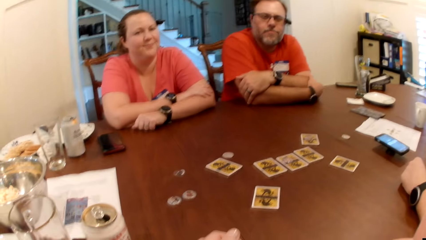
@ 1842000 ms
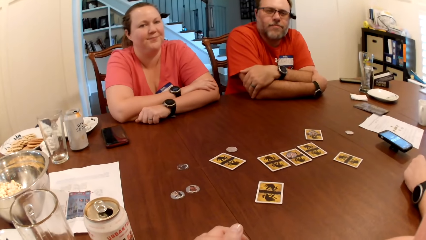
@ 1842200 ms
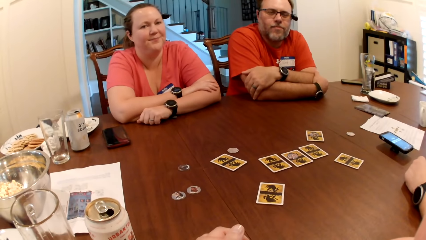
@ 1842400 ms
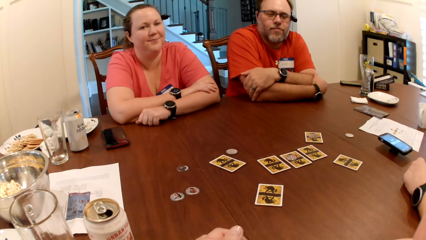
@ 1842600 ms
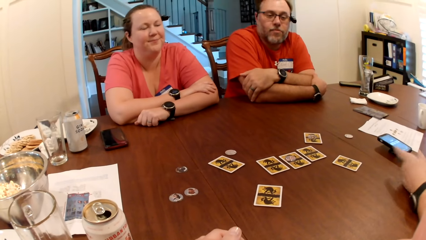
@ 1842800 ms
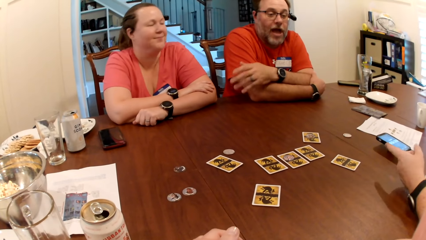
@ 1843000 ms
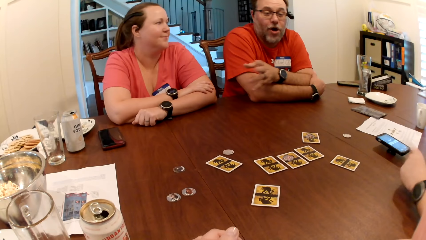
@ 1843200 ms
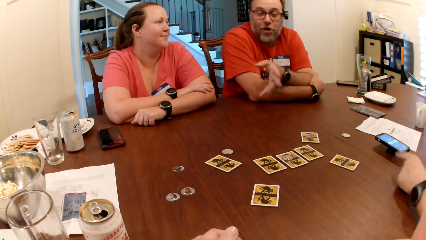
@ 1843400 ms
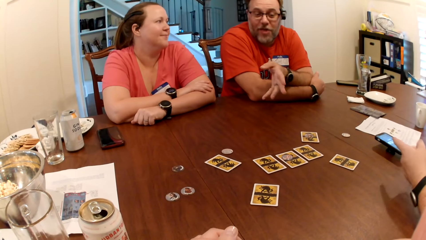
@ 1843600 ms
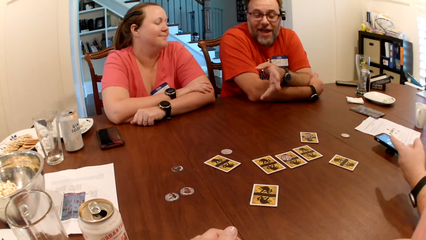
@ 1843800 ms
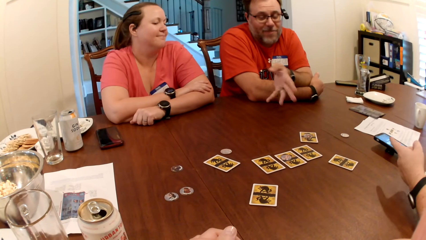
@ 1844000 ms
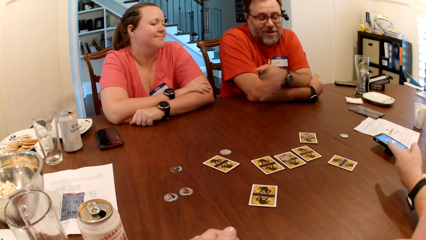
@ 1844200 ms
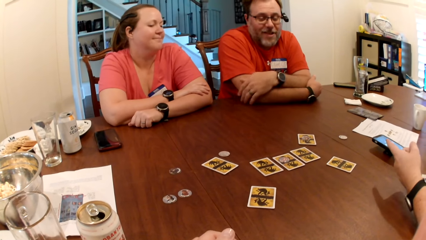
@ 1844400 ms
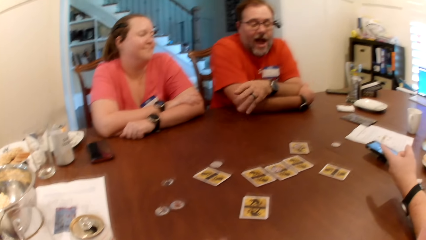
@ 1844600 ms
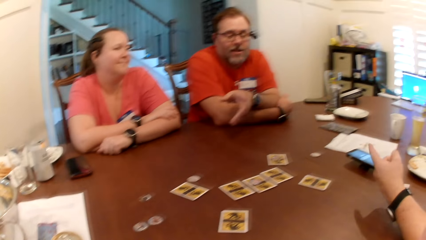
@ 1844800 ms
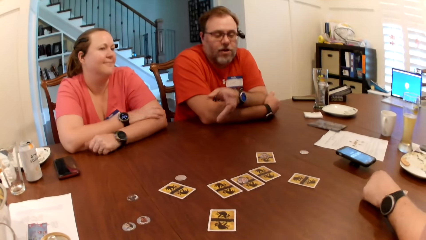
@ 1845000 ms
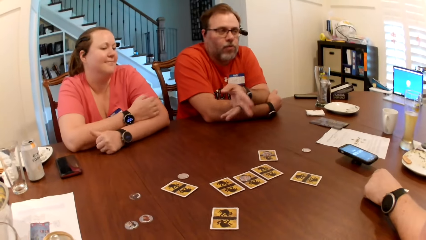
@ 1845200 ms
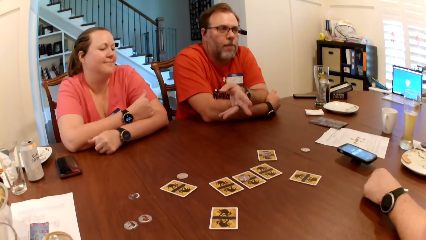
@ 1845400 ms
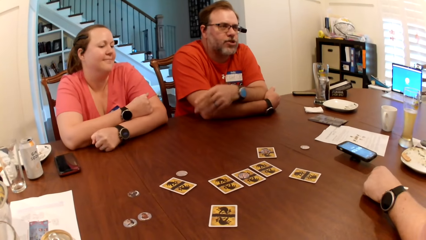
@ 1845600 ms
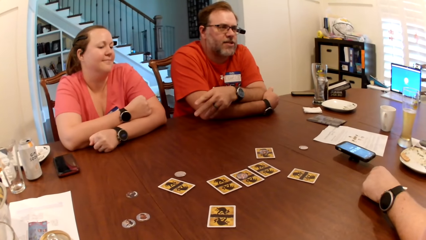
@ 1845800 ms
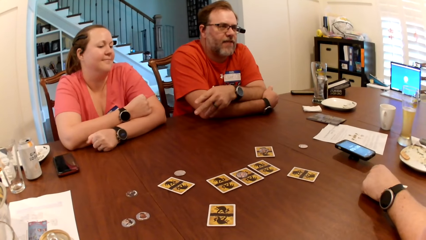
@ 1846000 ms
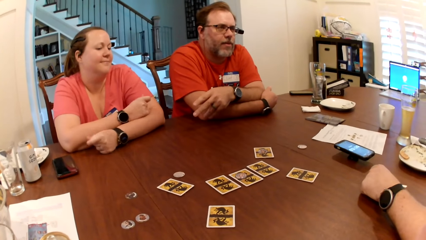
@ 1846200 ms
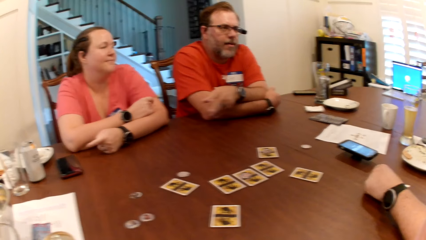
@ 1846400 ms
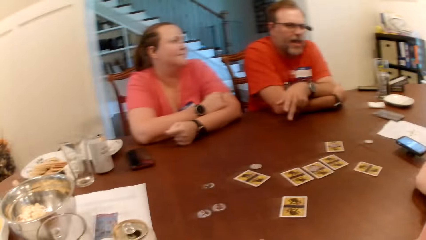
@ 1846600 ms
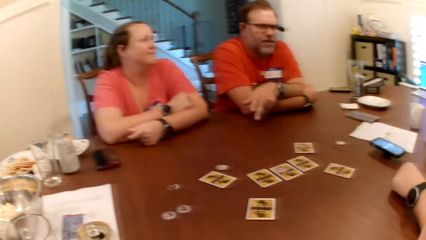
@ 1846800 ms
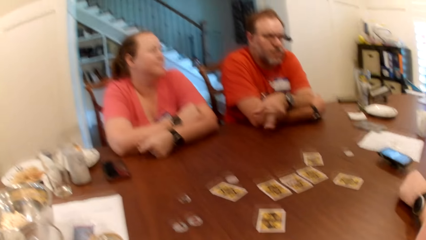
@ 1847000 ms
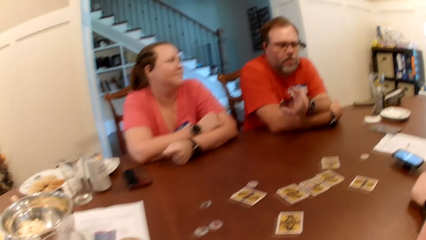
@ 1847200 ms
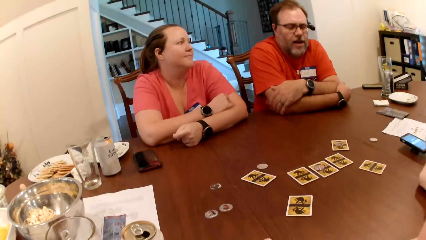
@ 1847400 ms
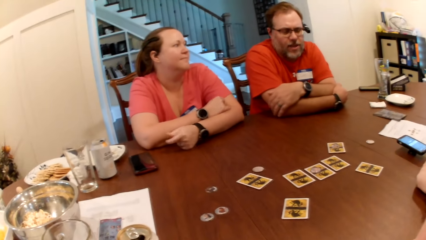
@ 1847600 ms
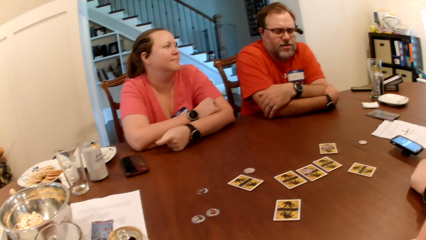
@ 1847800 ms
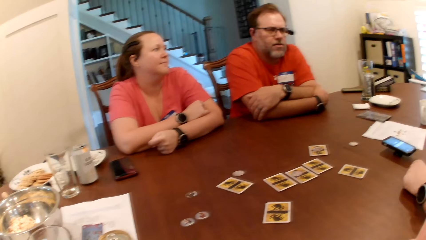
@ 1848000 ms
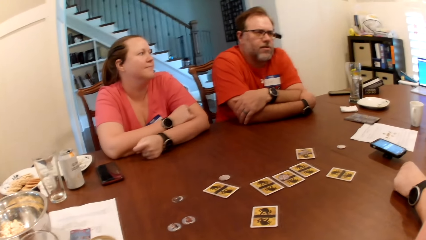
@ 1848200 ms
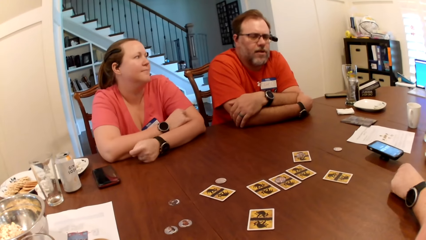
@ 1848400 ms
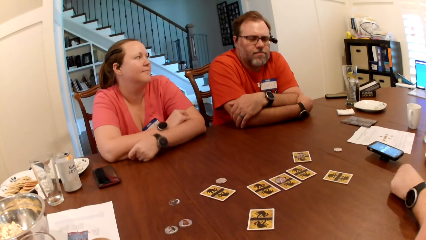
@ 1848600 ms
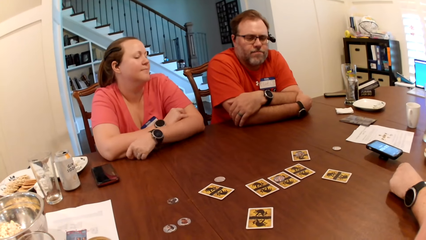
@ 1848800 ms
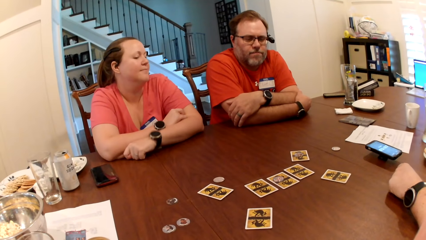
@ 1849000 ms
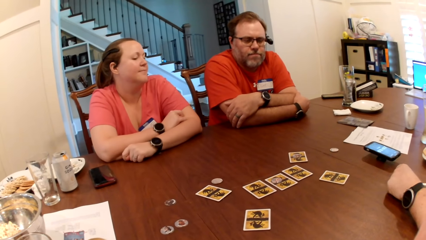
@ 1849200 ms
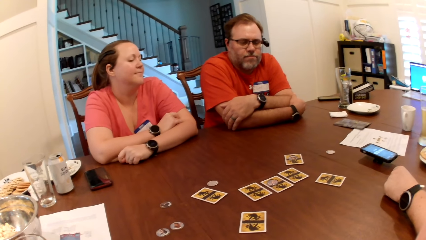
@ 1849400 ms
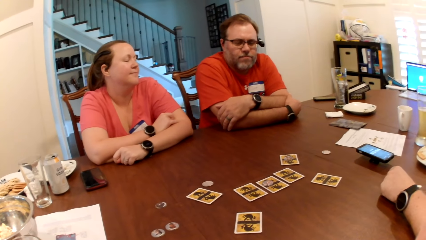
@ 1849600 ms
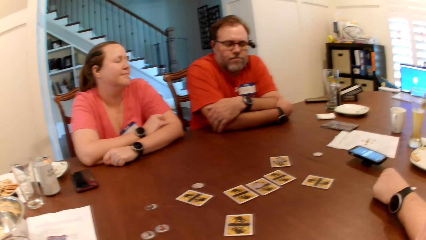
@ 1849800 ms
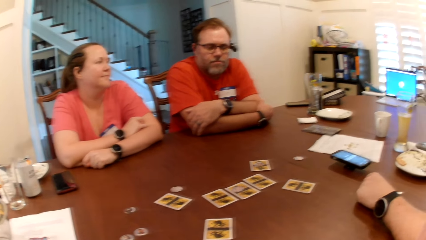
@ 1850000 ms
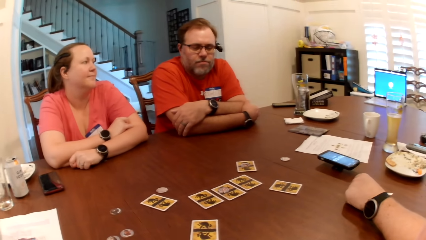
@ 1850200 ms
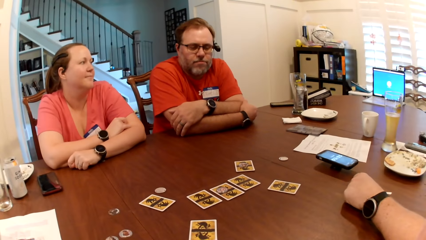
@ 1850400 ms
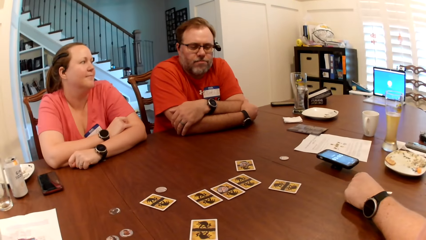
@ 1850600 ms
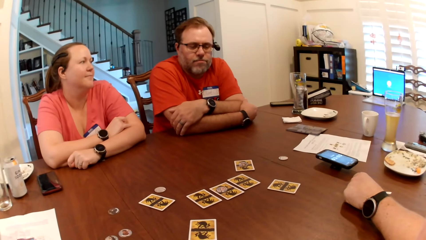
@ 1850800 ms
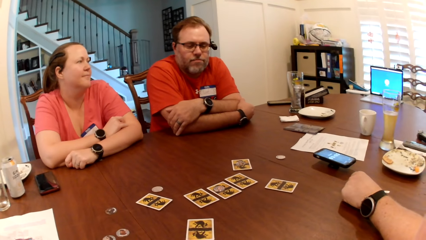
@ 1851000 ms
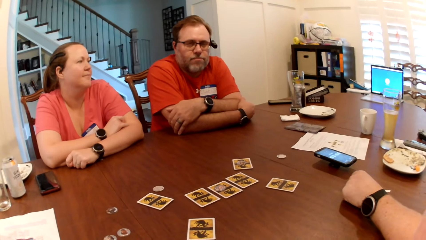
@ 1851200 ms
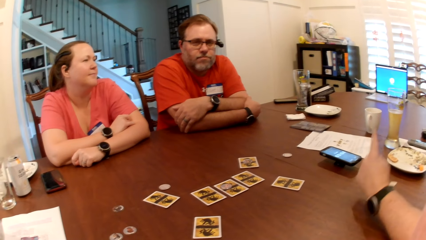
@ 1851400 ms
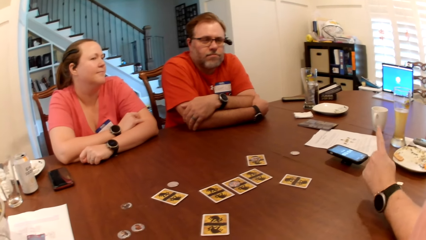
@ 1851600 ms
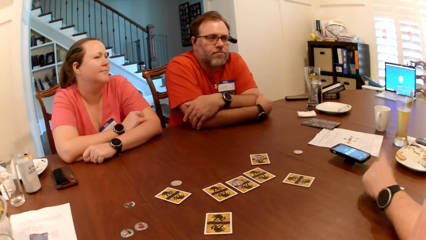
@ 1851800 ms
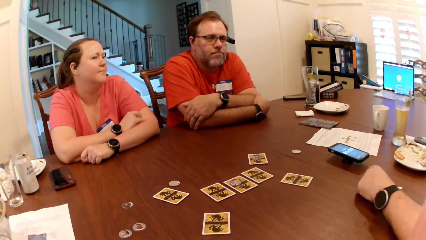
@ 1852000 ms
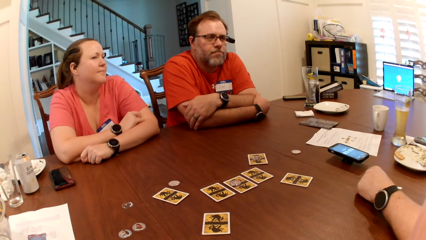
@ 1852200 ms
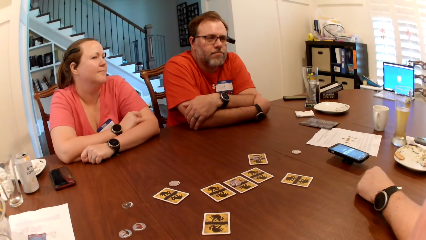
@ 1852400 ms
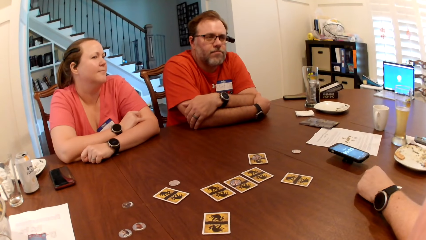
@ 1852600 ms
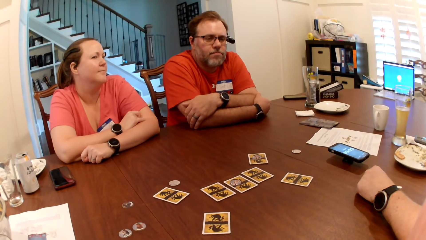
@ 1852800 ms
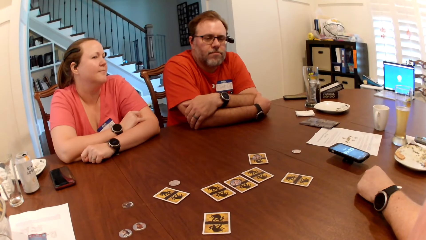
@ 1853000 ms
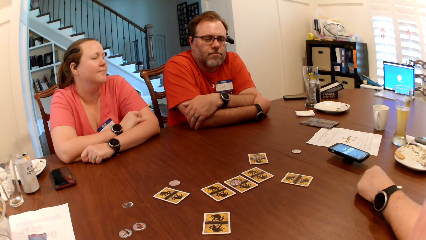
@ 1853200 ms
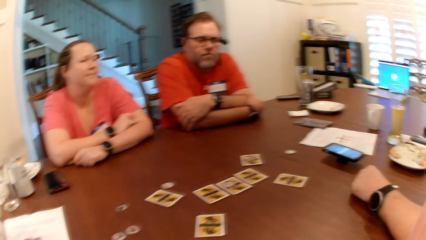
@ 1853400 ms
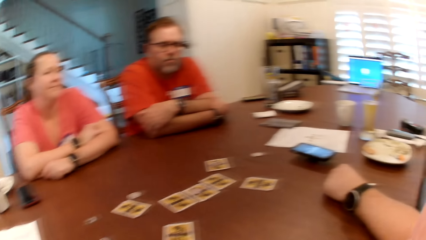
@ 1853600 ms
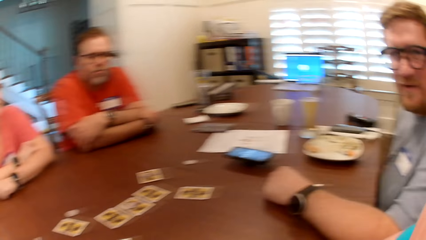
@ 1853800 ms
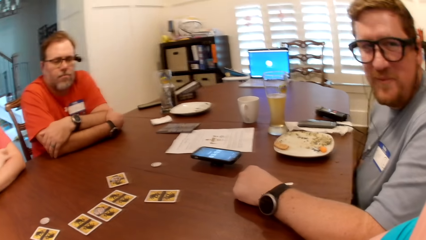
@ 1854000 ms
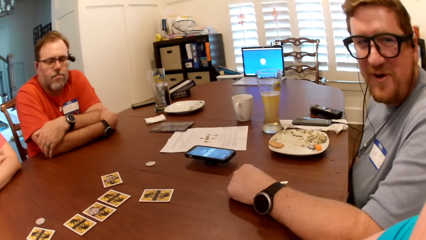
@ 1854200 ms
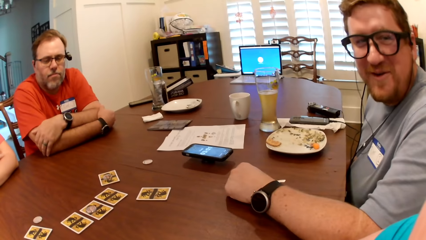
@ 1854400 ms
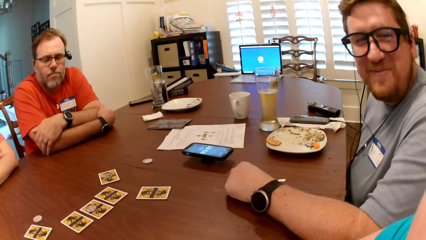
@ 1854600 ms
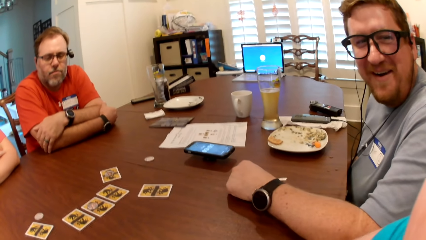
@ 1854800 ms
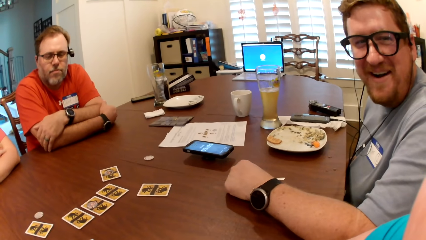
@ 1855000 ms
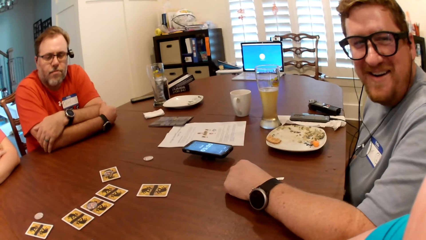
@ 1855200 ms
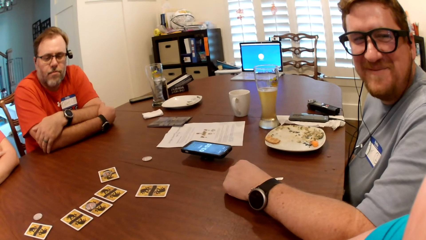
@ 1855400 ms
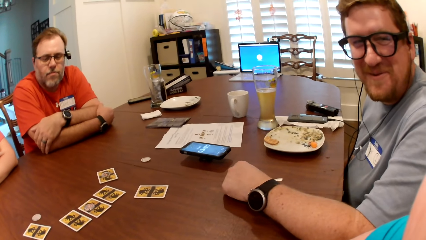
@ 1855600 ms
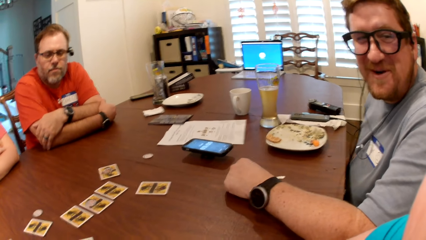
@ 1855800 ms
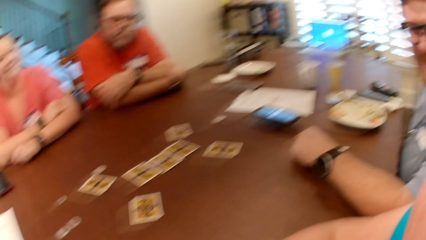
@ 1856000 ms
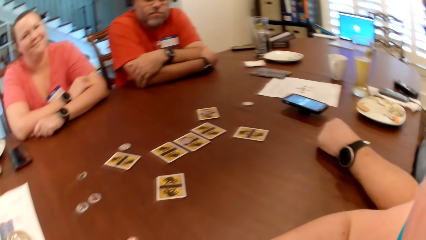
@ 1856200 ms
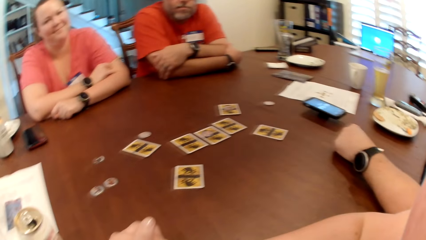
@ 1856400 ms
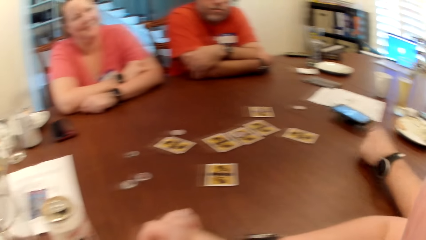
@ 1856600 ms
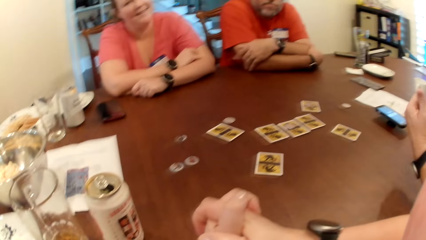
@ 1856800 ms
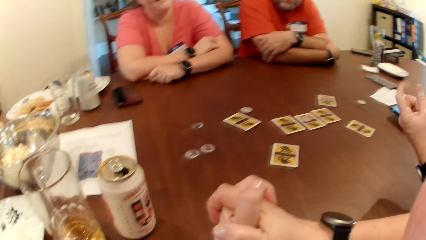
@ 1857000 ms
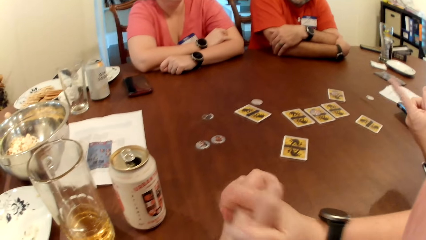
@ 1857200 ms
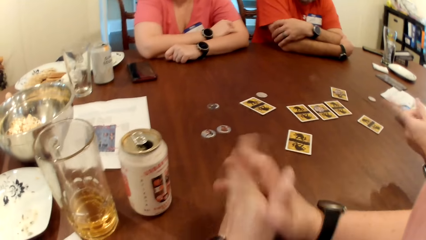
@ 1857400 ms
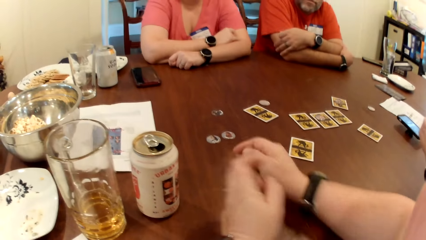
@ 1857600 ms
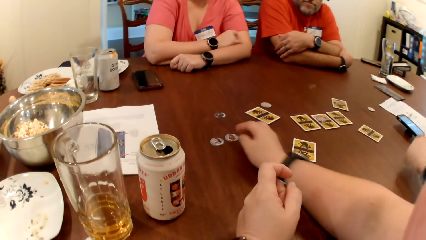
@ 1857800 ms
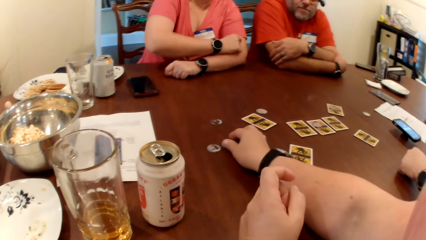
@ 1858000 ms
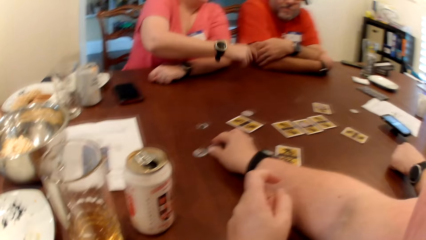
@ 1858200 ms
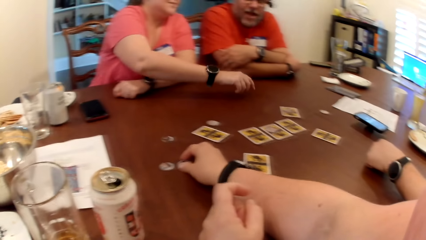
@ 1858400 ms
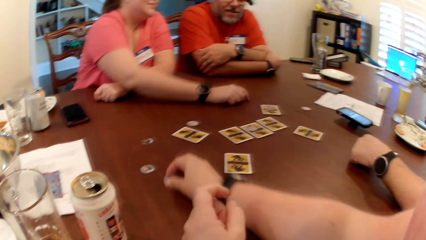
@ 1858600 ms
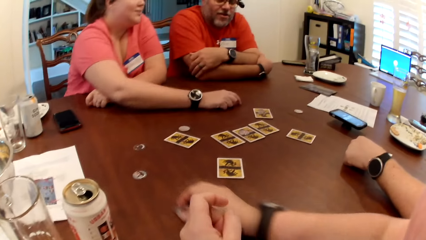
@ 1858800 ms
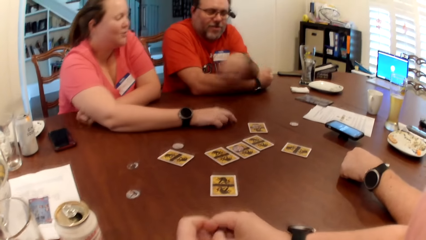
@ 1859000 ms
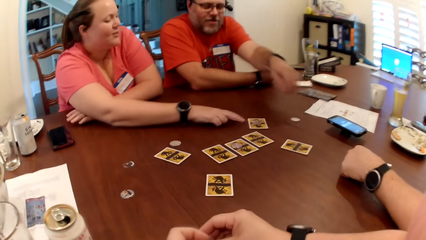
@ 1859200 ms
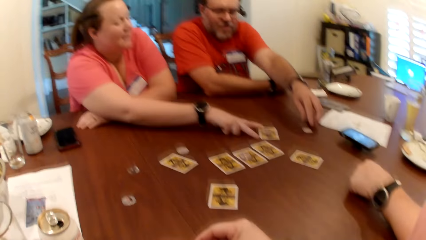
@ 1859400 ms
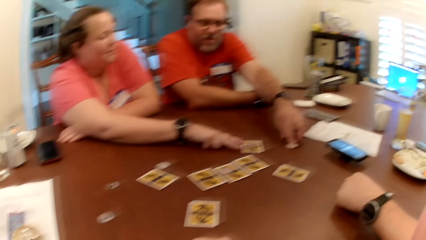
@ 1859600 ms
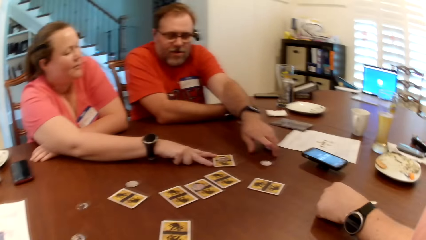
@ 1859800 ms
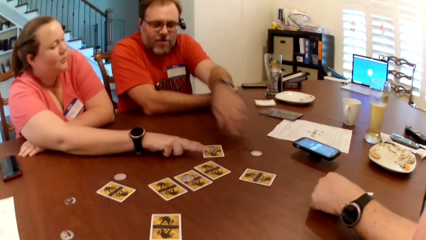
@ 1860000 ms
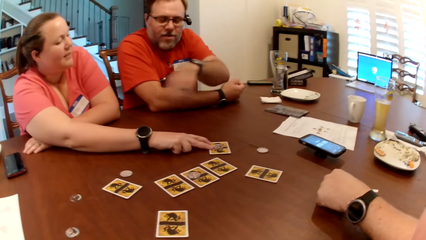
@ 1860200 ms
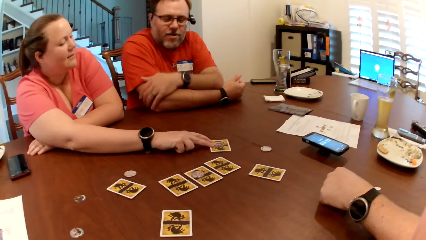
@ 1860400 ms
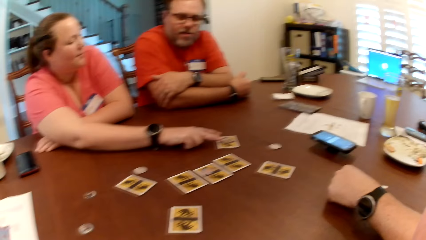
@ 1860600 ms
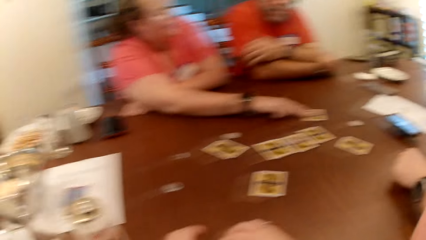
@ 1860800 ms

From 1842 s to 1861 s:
A man makes a gesture. Another man makes a gesture. The camera wearer picks a role token and moves the token on the table with her left hand. The man adjusts the token on the table with his left hand.
